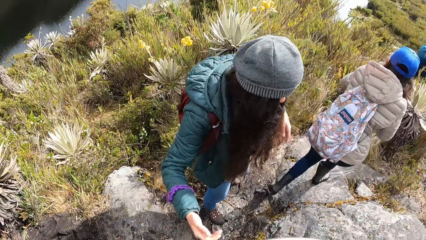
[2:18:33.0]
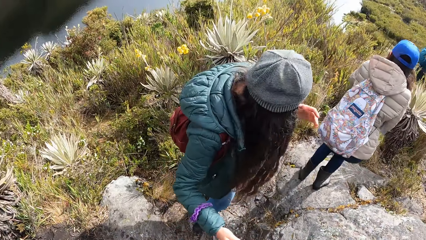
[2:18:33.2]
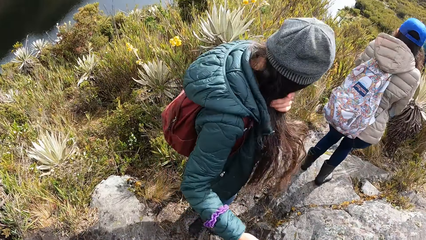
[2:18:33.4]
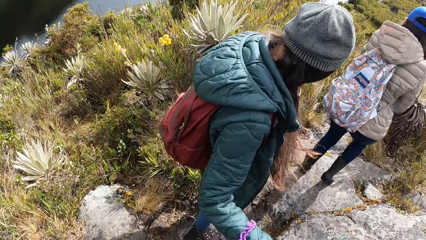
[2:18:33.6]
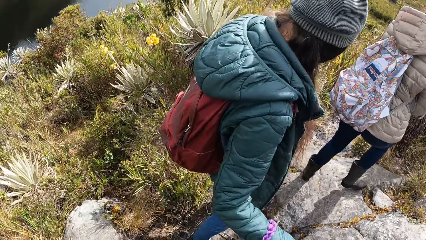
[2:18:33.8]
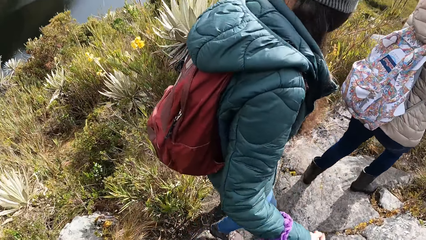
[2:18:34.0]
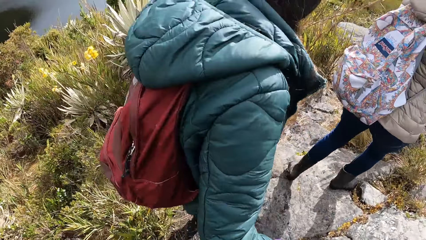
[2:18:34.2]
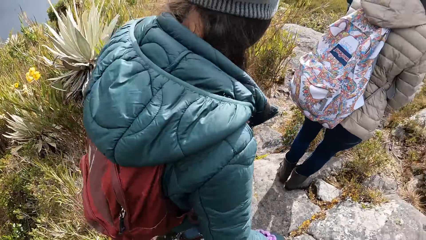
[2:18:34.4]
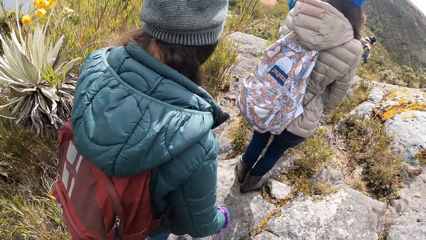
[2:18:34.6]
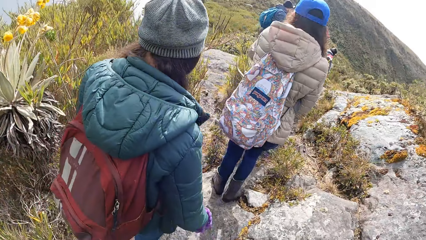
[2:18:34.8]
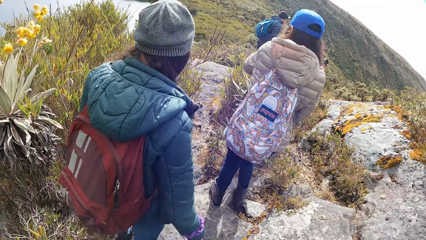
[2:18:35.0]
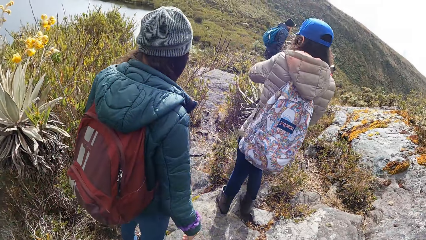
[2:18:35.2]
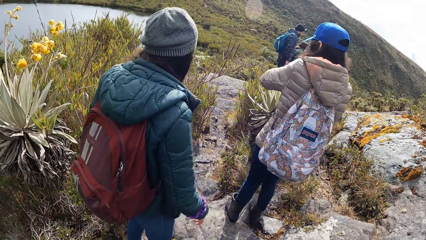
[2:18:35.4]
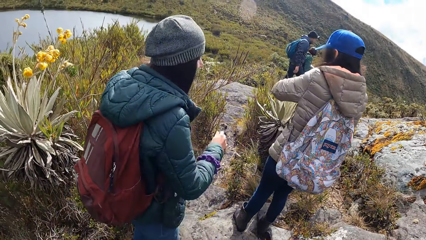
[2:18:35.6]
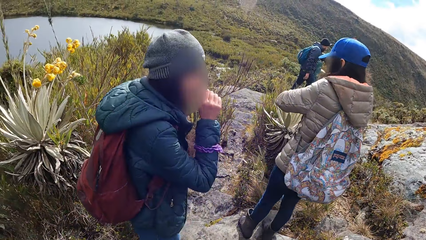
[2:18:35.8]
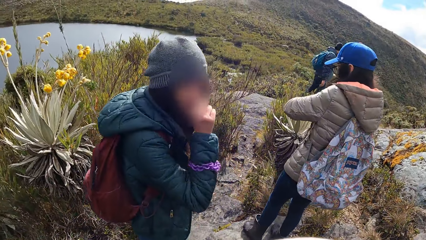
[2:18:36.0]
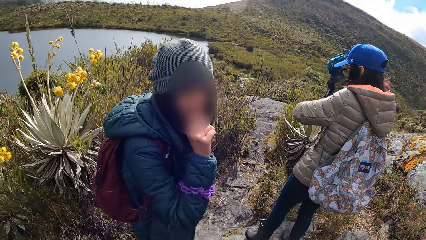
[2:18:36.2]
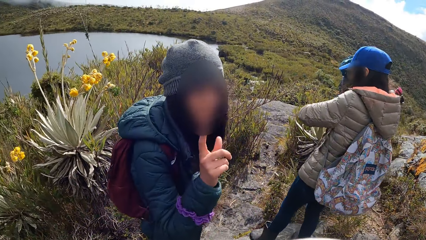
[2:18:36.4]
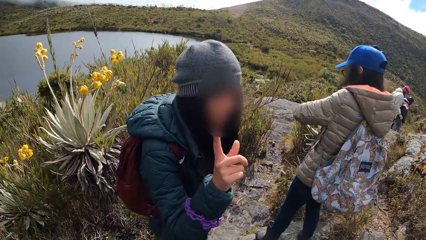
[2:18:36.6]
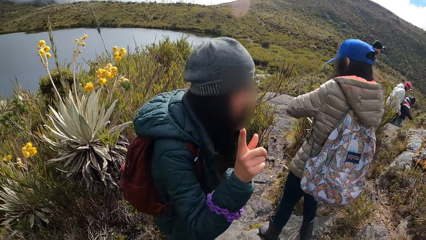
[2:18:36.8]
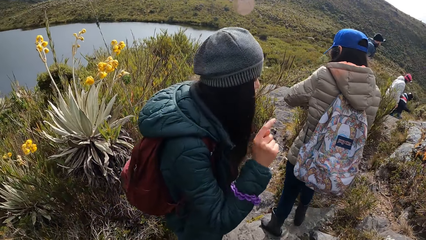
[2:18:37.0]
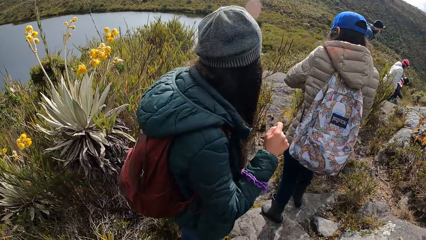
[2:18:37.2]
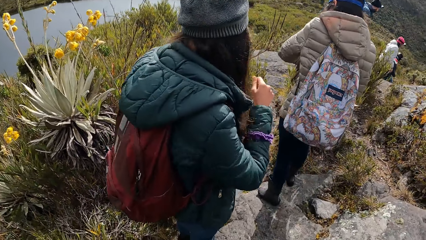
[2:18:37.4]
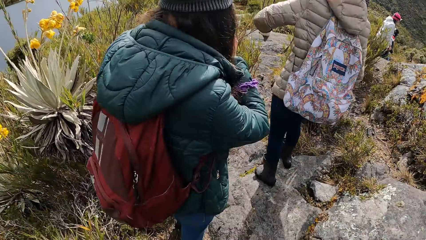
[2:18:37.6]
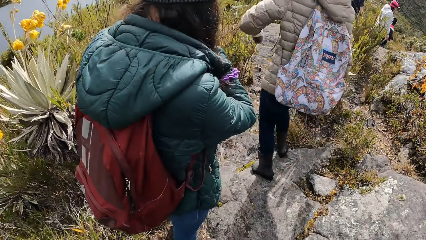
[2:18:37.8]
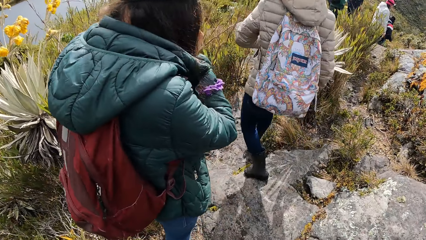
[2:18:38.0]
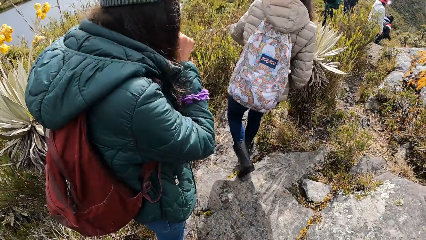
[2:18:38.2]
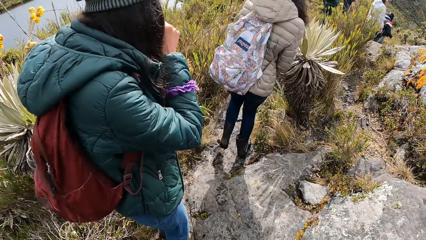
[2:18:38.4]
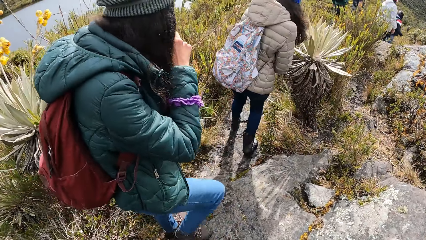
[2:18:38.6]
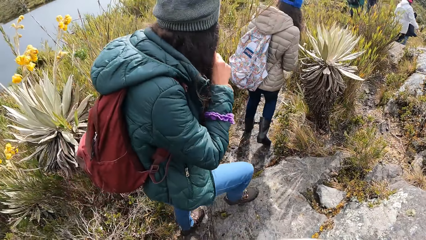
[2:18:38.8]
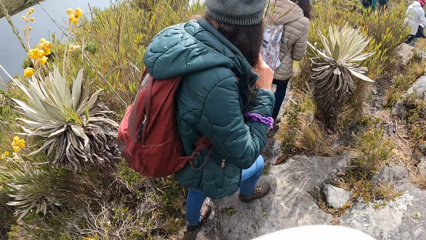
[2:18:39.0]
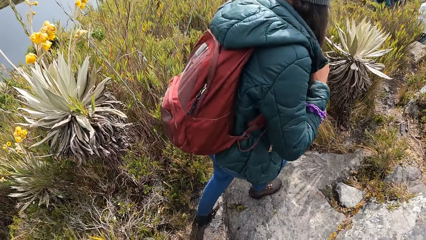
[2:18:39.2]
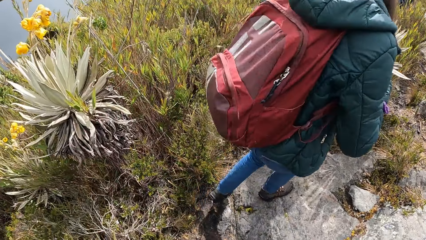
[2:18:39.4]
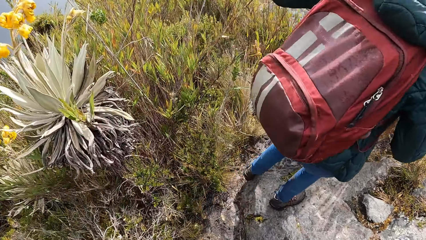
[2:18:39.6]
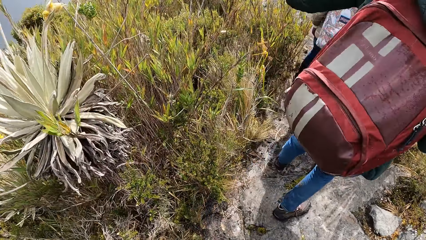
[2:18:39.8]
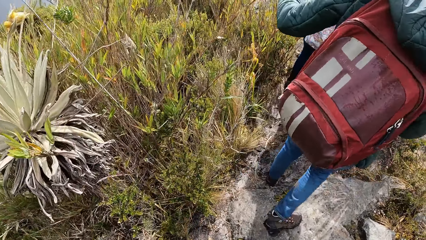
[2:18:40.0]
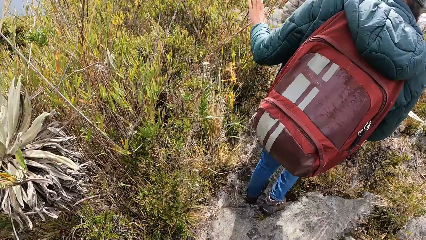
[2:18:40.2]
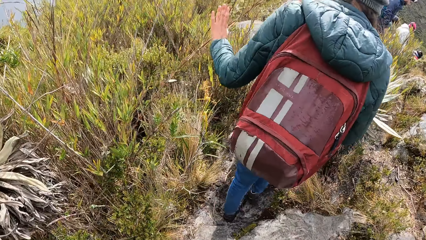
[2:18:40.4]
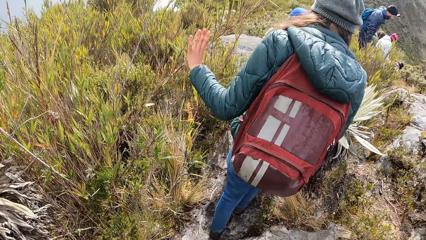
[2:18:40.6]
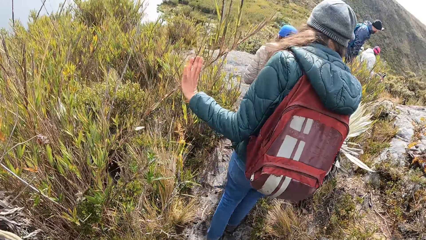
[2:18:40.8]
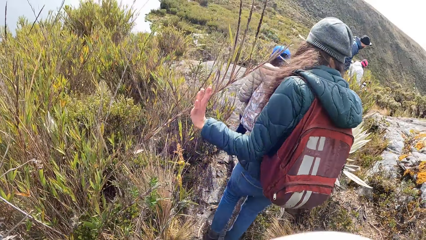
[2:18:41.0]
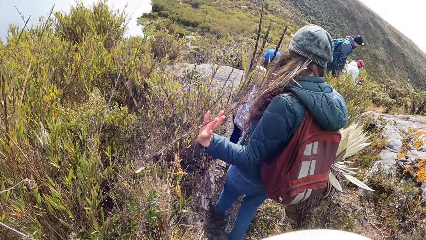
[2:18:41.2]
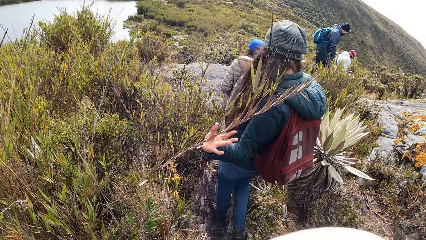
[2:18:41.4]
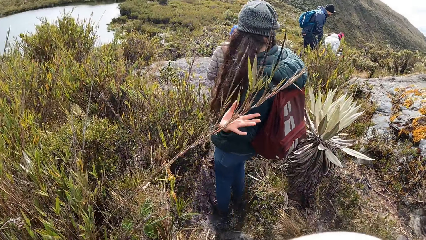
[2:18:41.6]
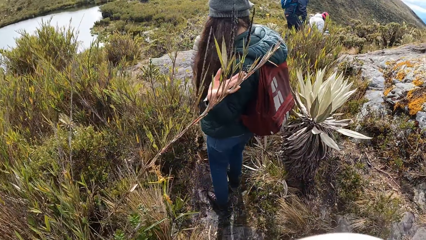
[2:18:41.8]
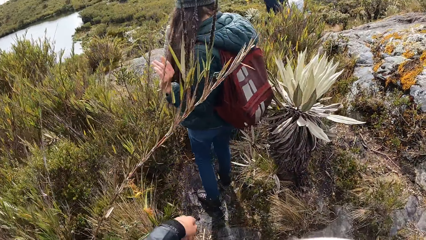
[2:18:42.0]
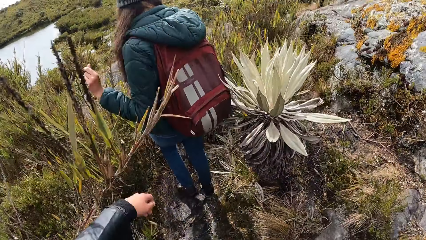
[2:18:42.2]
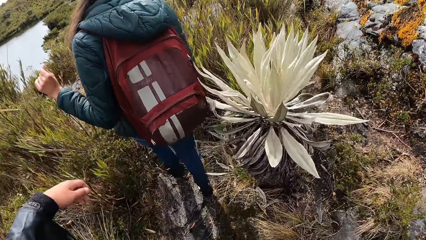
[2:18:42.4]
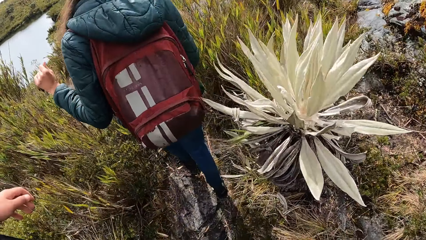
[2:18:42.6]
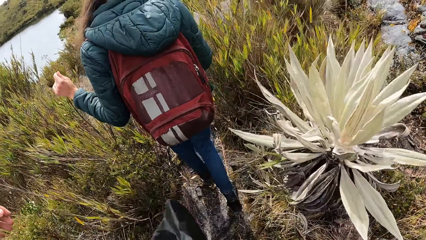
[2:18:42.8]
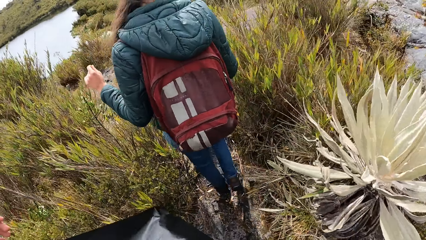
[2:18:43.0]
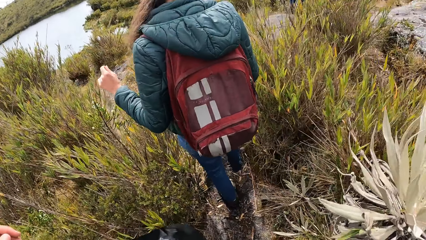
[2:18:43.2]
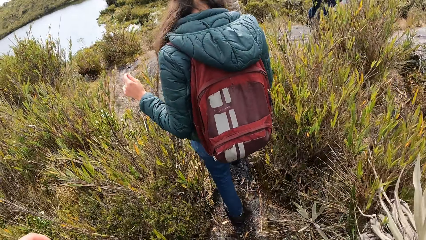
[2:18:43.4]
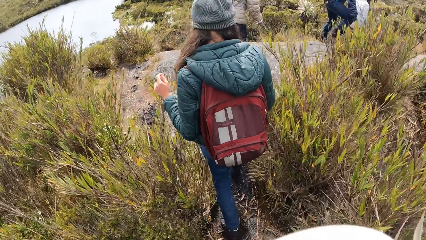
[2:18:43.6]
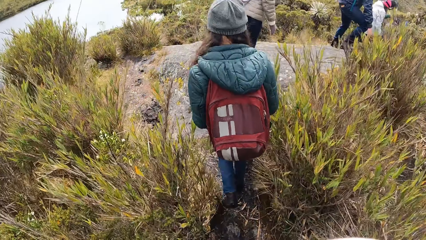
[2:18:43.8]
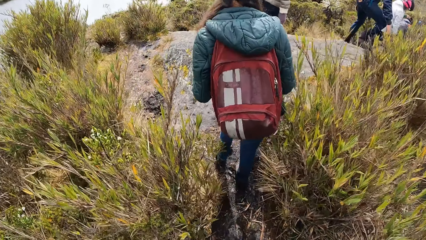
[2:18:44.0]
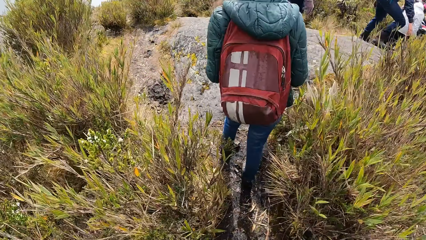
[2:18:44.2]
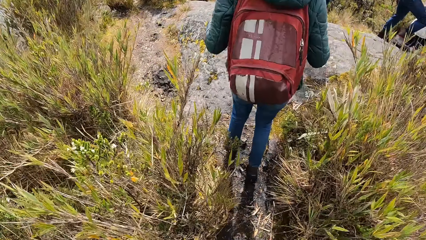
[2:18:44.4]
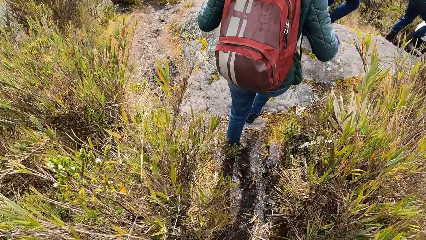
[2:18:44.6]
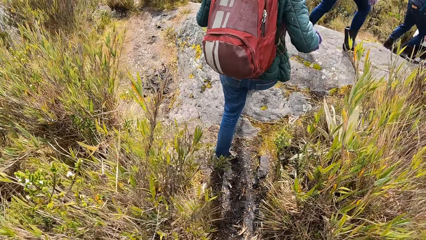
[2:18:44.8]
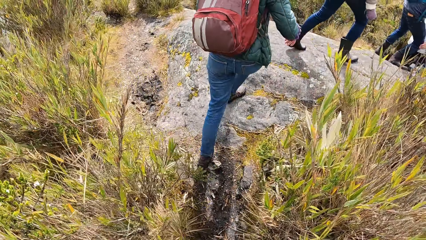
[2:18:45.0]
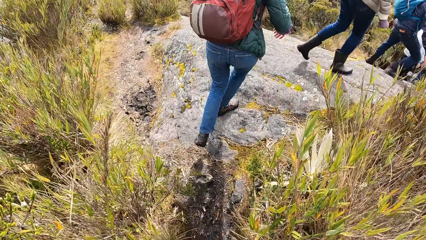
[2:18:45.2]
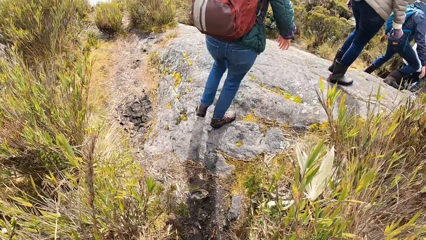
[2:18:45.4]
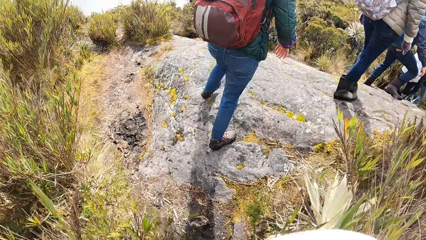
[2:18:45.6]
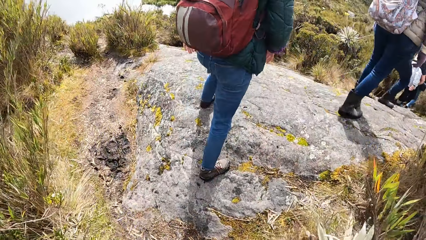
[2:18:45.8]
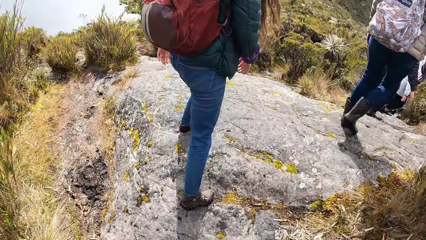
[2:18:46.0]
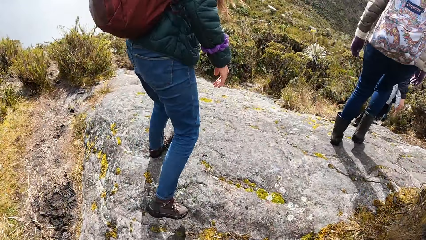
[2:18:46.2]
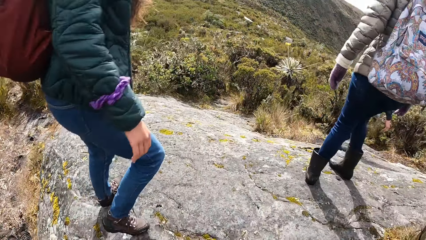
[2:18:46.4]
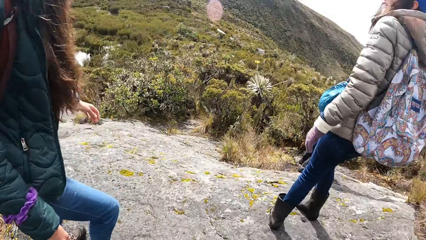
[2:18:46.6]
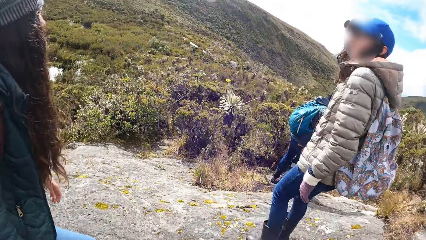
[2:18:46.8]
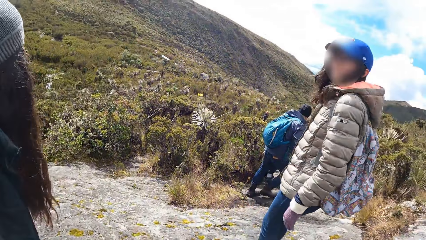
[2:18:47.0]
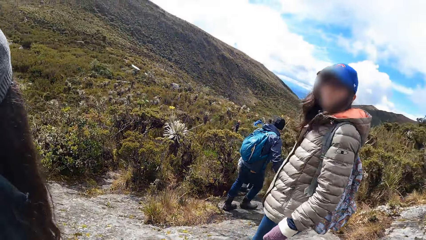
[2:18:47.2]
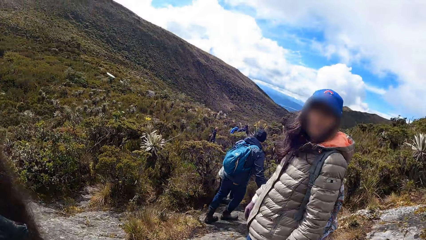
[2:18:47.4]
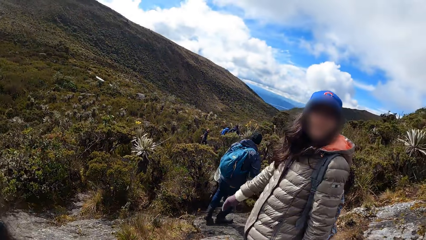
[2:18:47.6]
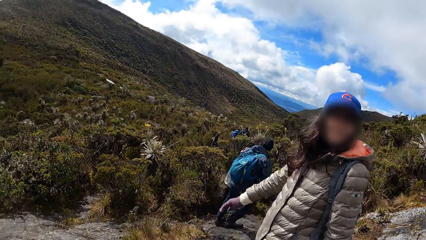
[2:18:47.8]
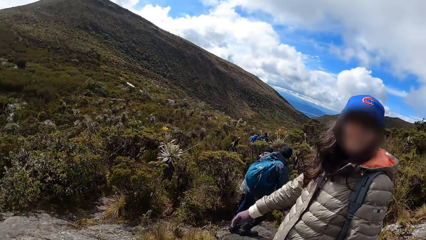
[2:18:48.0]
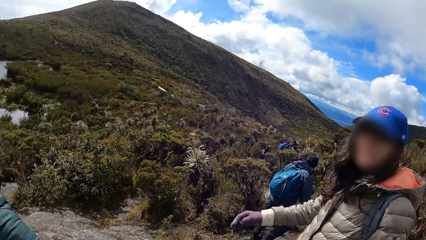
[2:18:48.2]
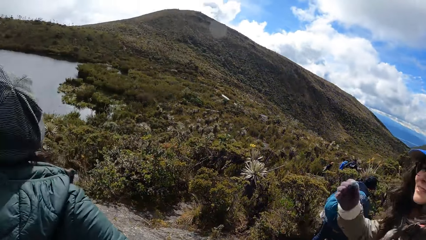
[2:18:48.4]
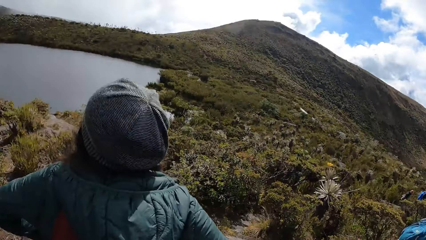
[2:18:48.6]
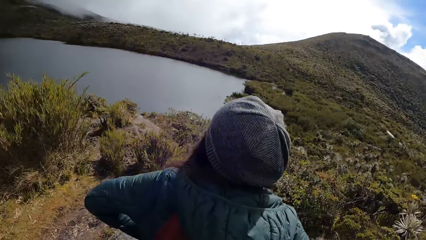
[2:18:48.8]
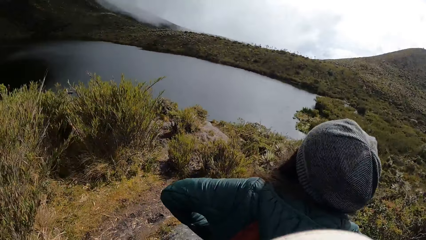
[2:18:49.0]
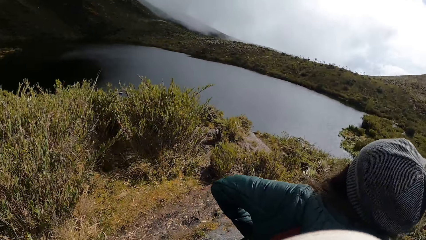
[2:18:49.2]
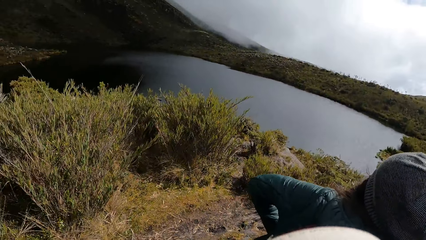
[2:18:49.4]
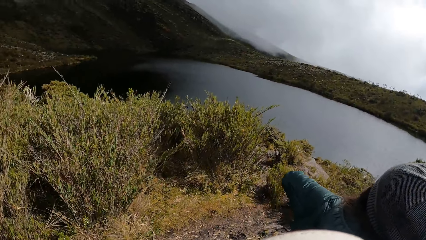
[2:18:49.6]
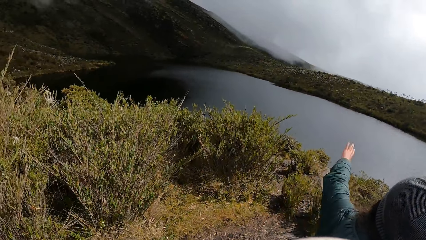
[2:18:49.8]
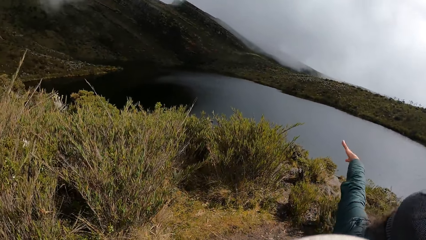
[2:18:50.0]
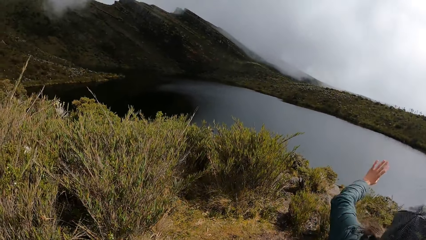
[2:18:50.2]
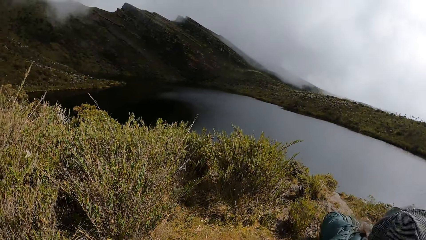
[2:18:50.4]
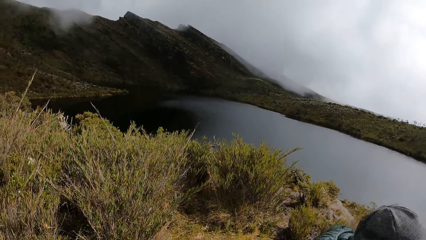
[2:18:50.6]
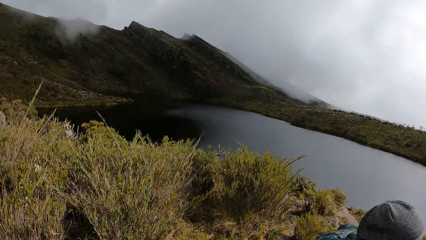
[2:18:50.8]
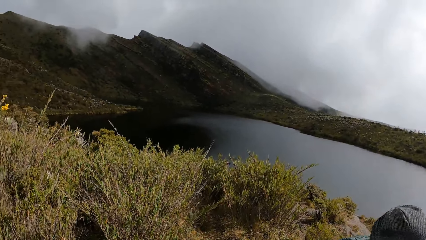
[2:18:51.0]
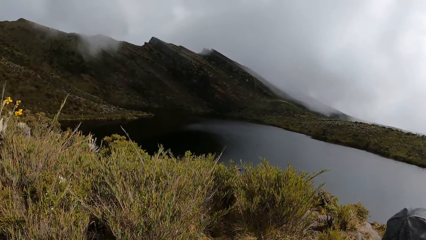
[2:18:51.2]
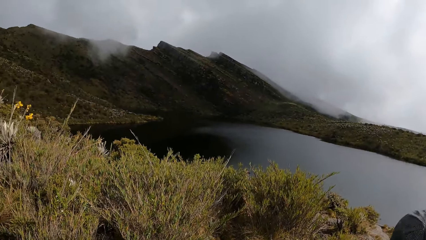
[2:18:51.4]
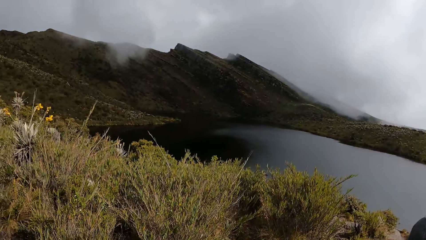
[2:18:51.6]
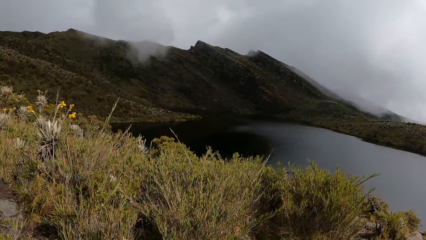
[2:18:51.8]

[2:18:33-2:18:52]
The woman rubs her face with her right hand. The woman moves a grass with her left hand. The camera wearer moves the grass with her left hand. She is standing on a cliff with a person and another person.
